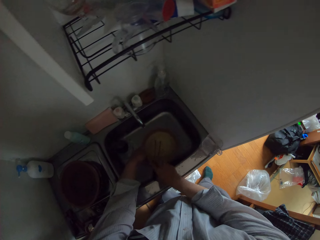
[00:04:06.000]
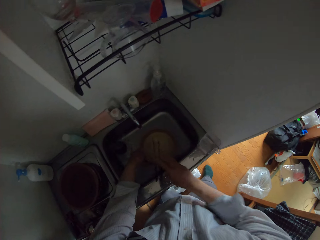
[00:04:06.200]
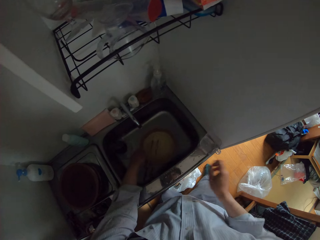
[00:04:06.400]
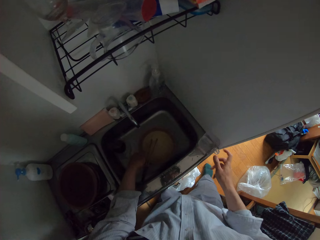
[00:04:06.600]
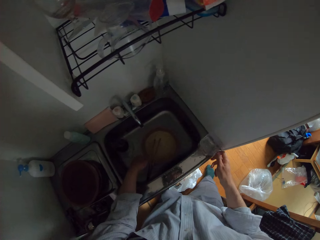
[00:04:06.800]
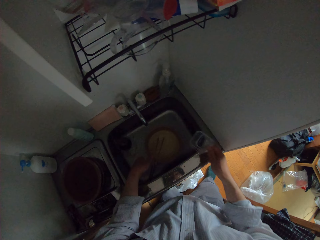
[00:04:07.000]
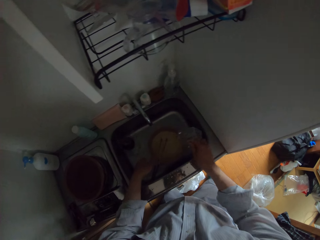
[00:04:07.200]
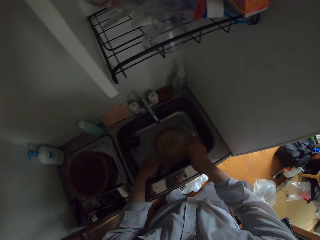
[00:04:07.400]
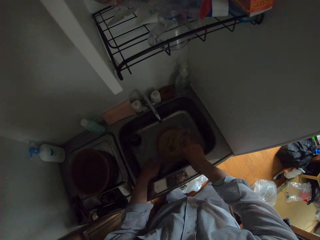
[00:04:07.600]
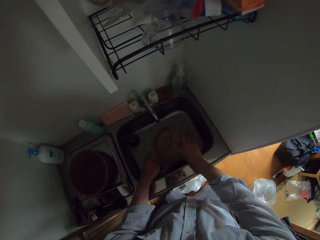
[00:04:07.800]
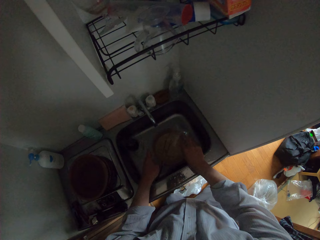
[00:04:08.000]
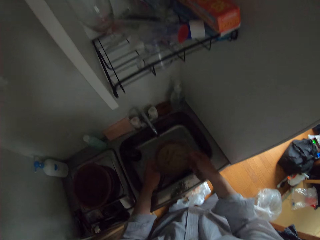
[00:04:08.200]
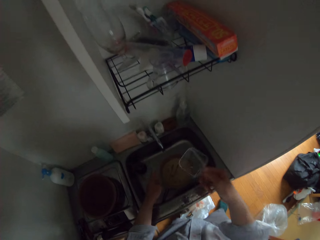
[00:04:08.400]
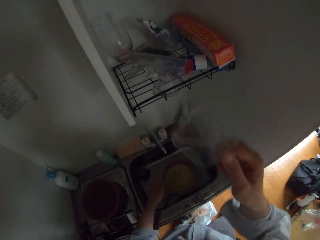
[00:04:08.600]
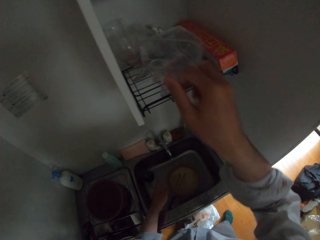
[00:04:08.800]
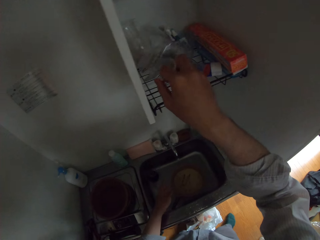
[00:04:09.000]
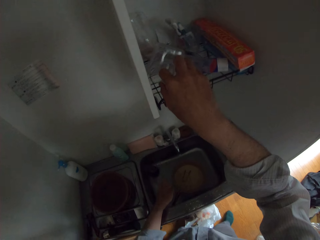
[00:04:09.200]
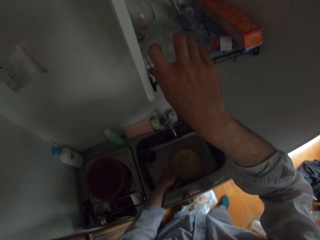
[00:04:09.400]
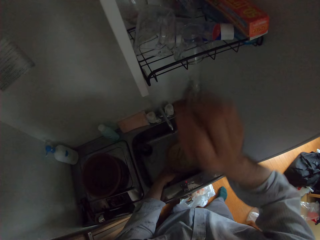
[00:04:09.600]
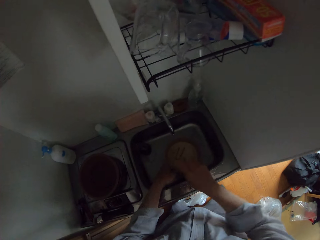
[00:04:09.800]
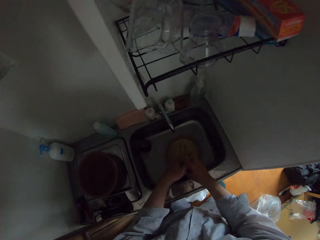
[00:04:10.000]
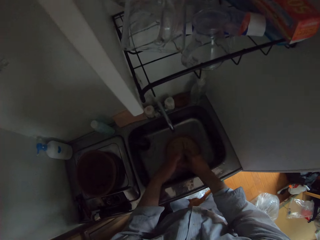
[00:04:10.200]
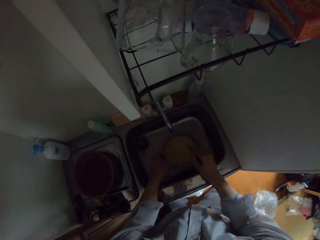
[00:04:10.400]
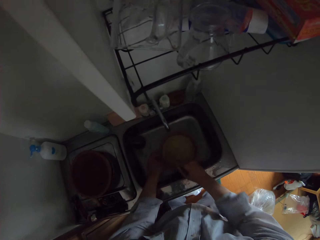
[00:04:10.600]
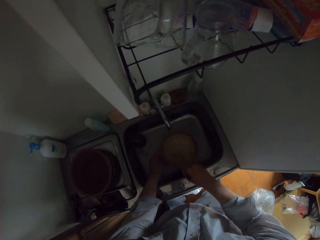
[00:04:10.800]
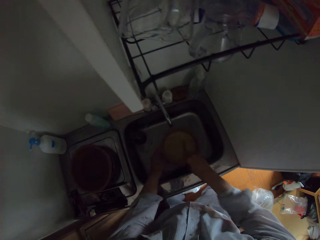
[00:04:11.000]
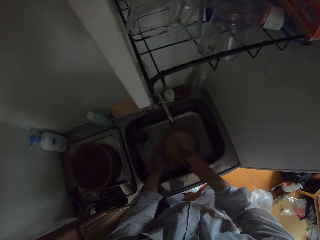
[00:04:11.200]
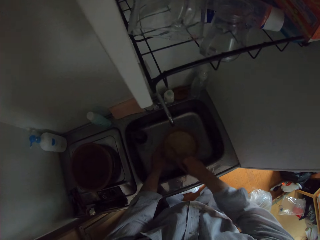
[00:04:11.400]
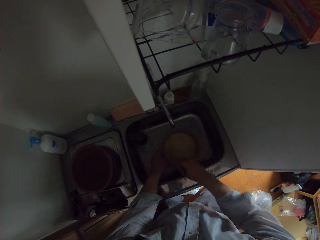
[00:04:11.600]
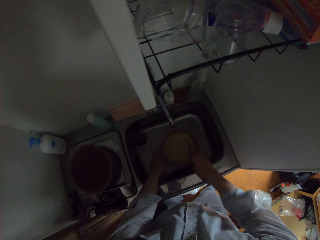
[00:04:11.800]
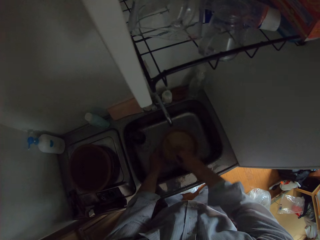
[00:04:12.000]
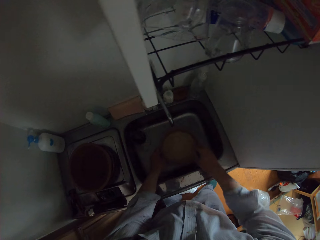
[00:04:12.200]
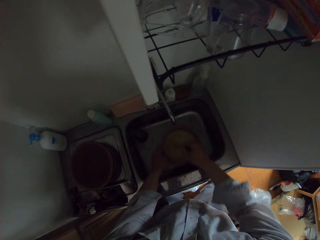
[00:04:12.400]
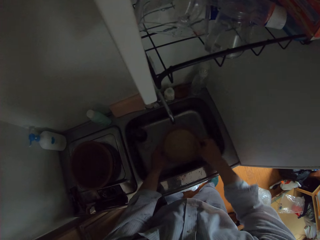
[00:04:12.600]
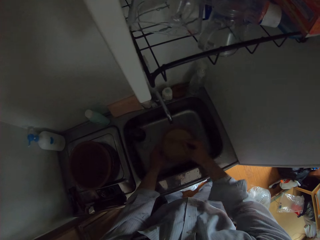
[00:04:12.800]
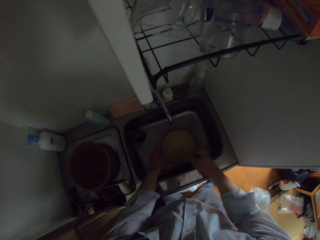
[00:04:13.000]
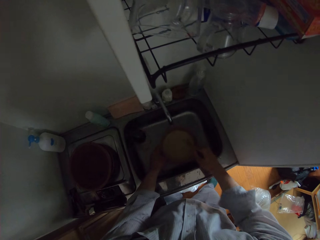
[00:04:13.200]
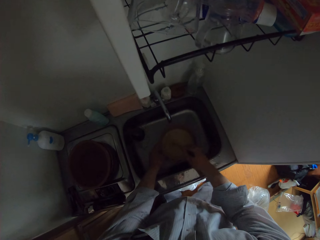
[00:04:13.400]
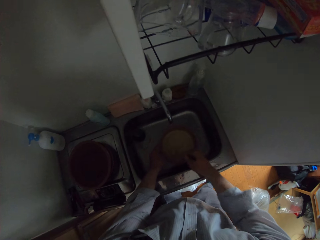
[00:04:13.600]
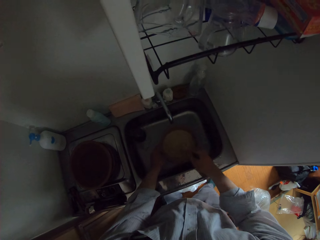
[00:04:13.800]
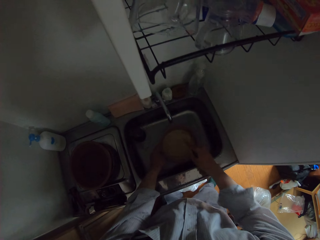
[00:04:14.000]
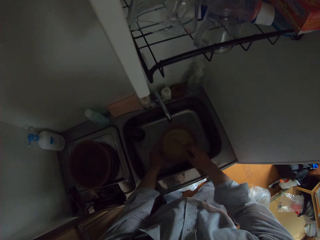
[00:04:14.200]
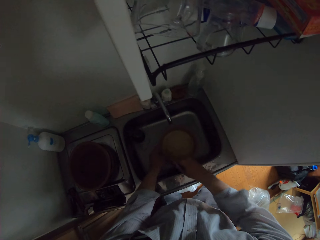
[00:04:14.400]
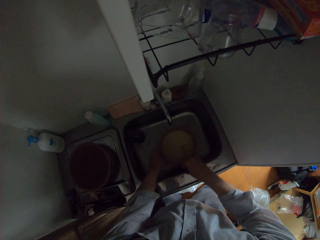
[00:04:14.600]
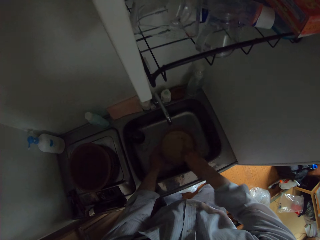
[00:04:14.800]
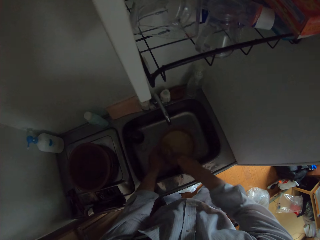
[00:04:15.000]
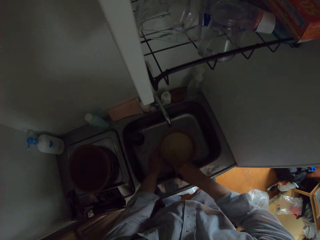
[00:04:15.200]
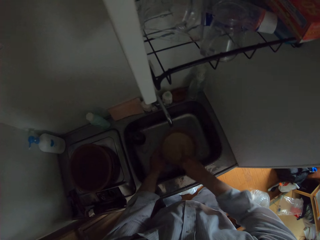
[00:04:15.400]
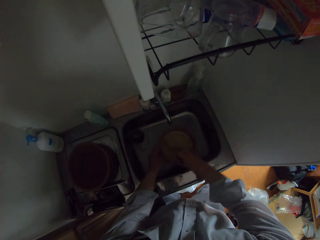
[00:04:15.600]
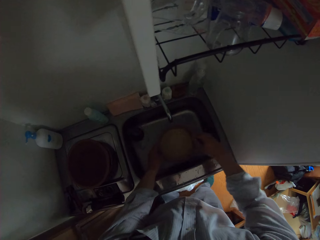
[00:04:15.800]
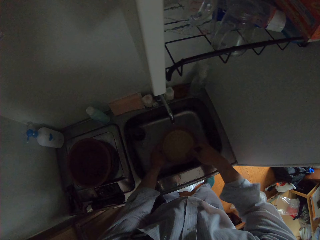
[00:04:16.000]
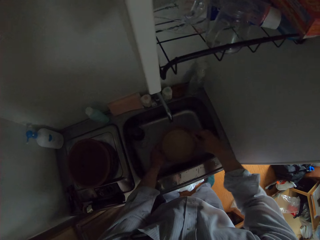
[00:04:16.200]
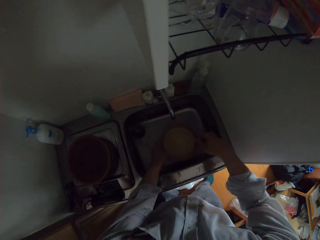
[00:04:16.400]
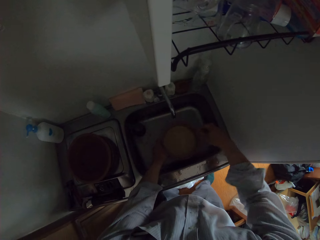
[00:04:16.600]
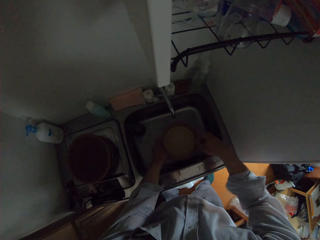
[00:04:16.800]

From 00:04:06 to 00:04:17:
The camera wearer pours water from the cup inside the plate. They put the cup in the shelf. They stir the pot content, the flour, with the chopsticks.

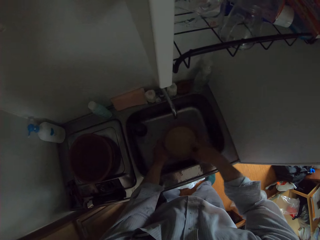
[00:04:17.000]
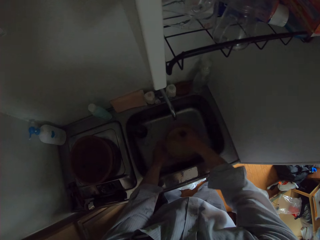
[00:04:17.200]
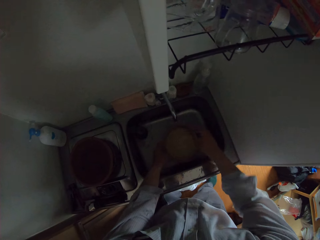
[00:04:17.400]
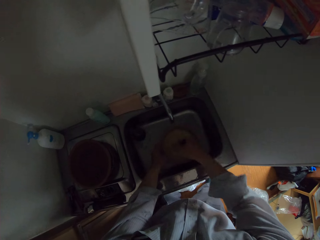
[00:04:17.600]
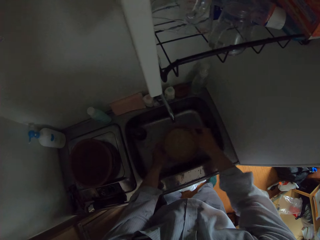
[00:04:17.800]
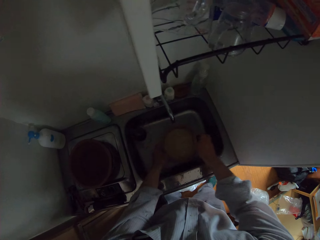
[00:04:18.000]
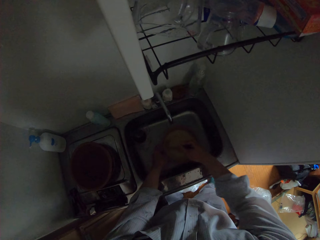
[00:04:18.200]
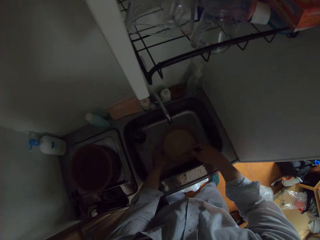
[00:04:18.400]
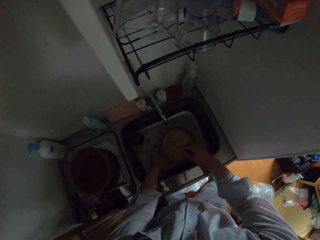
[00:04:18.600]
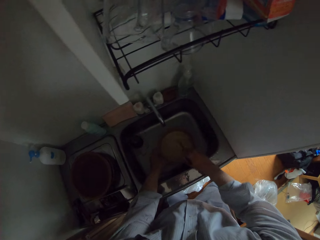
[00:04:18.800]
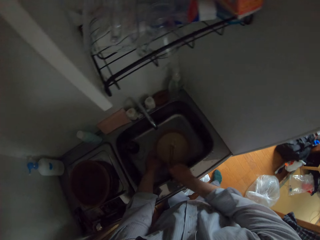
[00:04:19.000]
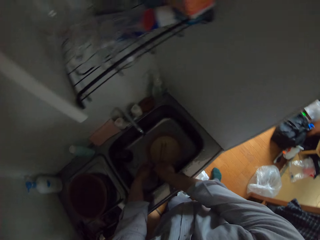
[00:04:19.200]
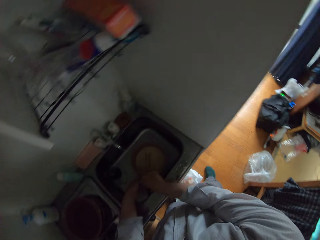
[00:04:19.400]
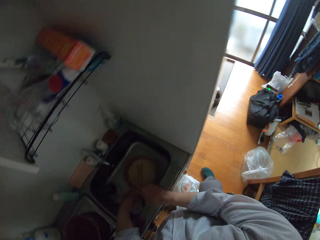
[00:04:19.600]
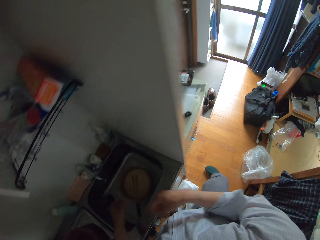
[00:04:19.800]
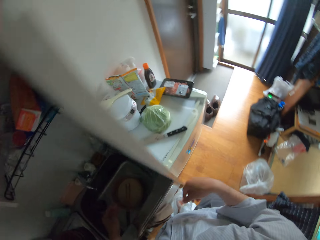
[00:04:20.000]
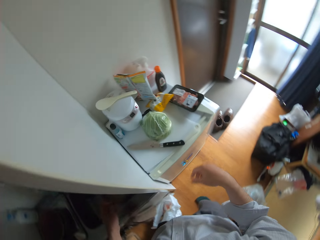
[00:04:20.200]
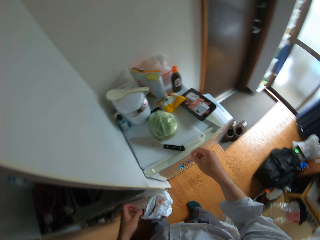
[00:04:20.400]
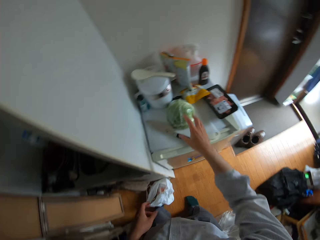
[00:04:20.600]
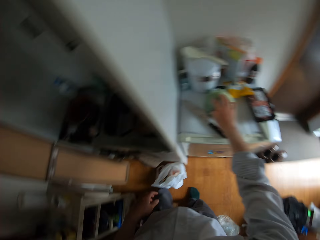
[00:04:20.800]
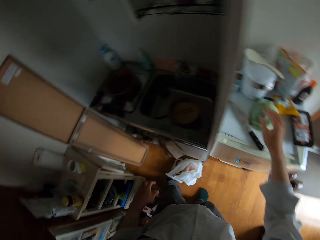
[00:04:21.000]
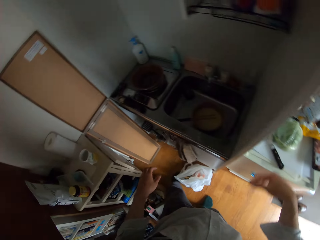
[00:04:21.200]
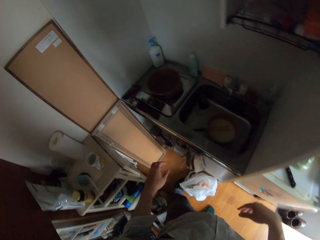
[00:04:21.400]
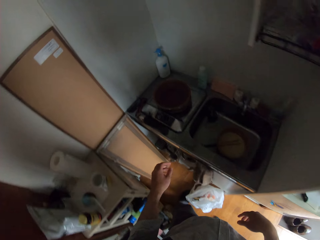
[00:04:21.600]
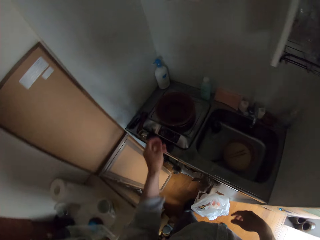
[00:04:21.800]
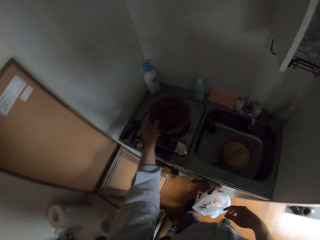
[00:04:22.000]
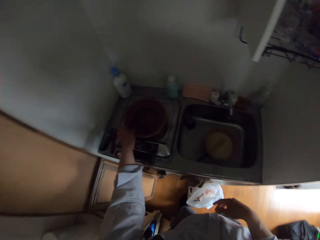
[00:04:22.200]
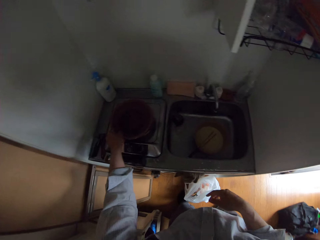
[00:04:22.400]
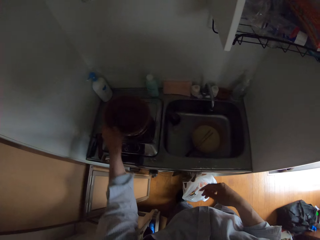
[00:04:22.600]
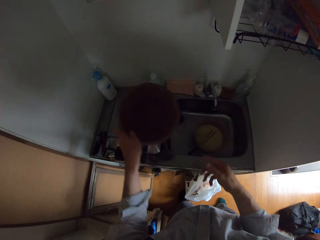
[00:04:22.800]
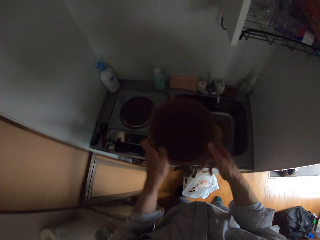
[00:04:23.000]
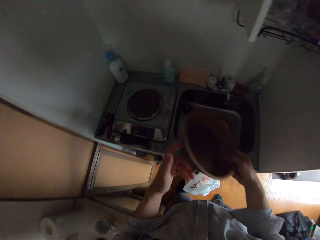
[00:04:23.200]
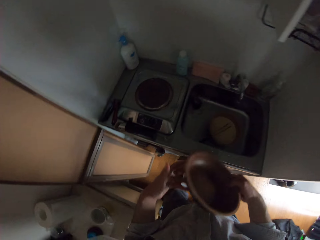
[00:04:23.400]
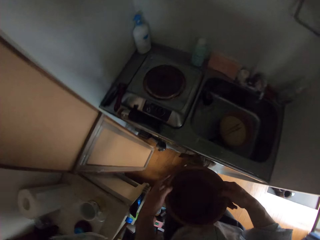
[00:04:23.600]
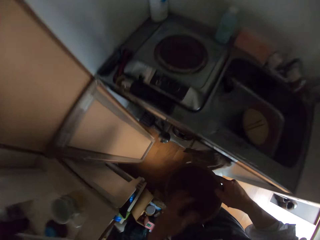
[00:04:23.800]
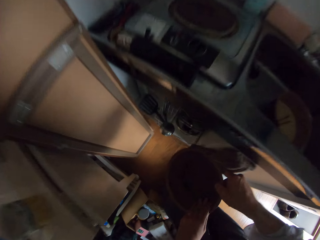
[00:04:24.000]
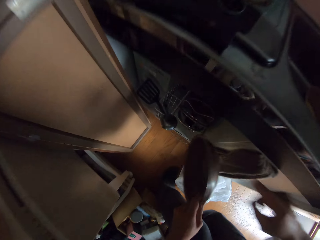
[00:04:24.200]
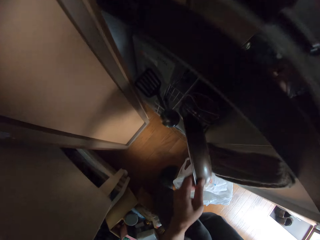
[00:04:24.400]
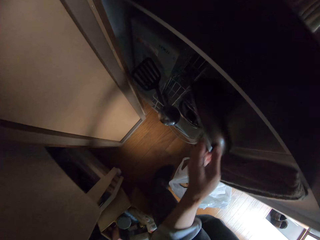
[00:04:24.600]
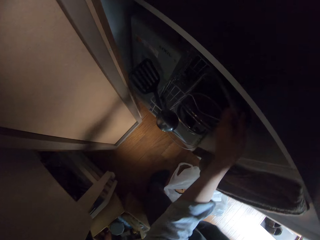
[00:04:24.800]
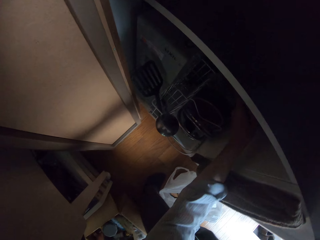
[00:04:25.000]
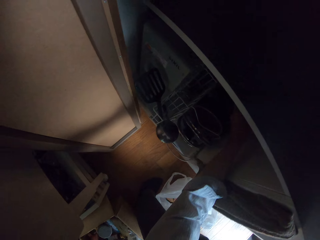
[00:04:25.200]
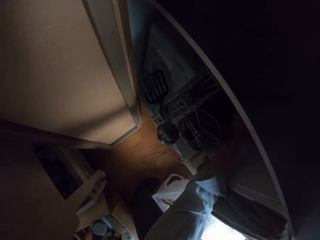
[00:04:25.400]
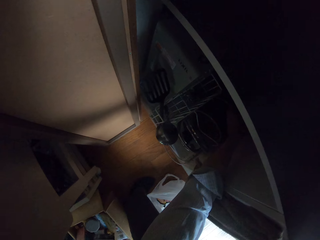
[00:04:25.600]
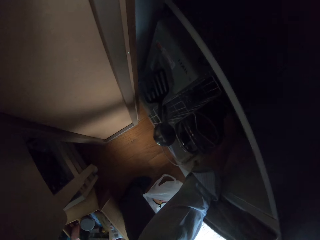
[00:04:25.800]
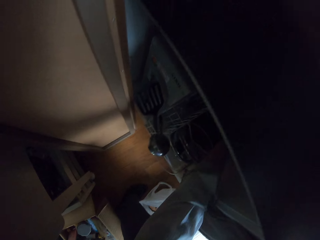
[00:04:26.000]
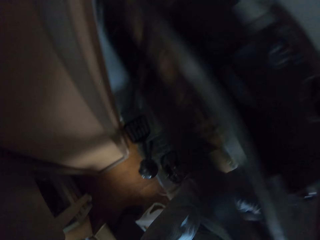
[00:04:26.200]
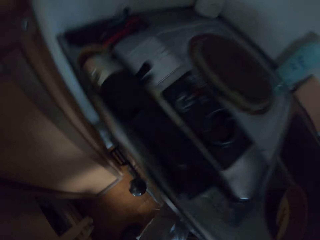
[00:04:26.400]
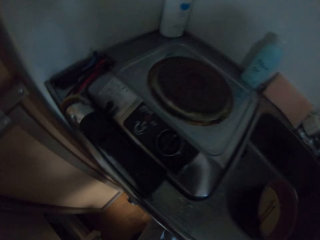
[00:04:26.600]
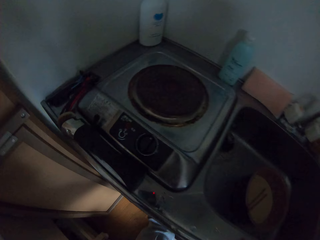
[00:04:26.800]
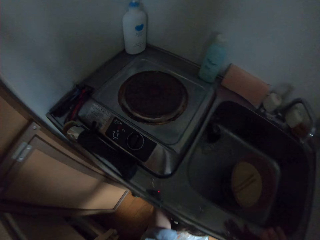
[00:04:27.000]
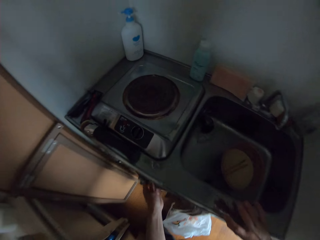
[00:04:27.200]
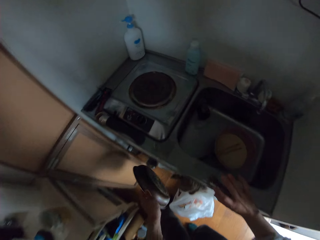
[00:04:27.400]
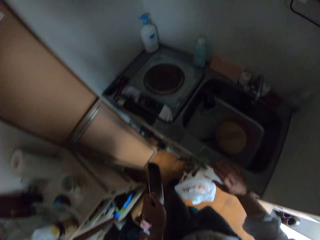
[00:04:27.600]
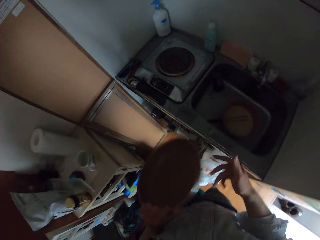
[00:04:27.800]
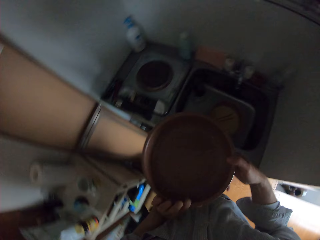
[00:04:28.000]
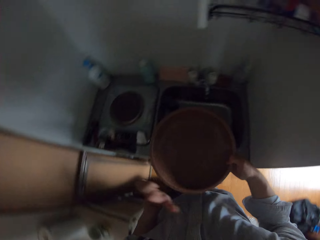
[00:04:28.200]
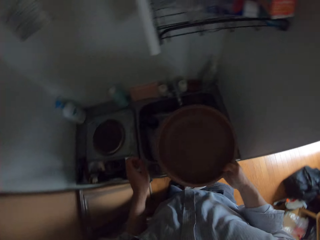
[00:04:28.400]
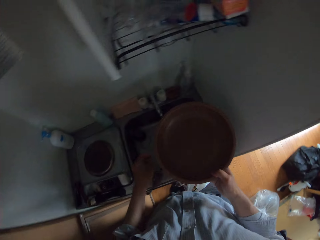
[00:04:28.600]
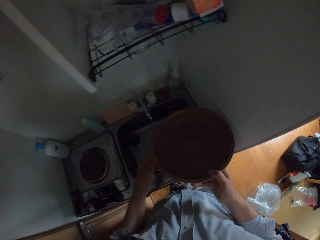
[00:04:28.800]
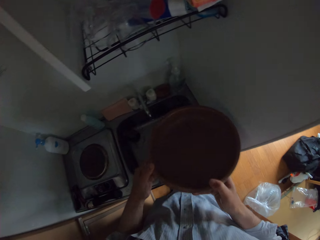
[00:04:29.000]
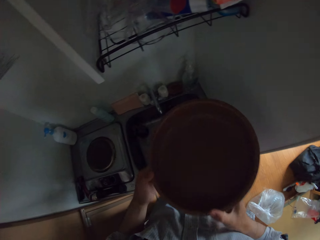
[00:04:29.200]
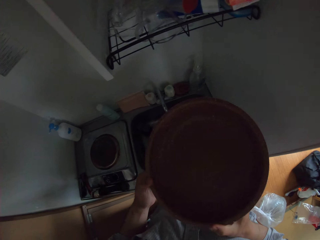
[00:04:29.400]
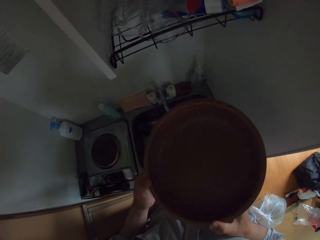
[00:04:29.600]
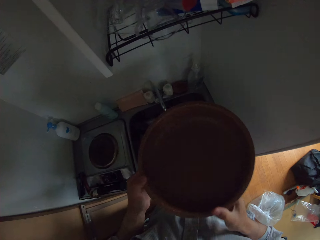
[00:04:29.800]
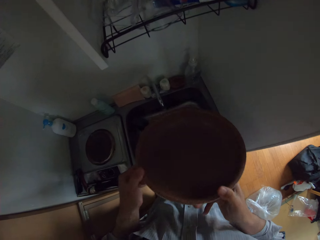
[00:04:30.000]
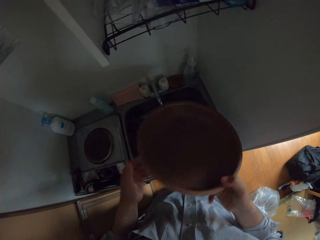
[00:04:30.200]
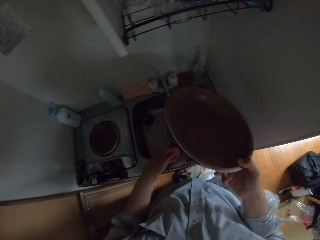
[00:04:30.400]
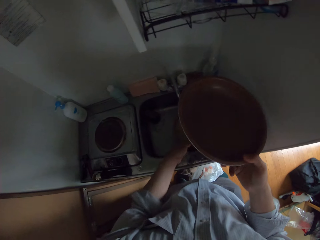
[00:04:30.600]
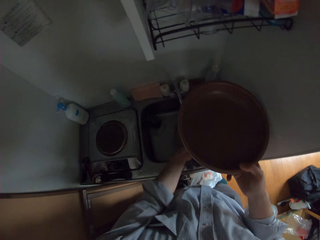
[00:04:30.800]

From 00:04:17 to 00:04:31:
The camera wearer drops the cooking stick. They pick a frying pan from the cooker. They put the frying pan inside the cabinet under the sink. They pick up the frying pan again. They pick up a plate in the cabinet.
